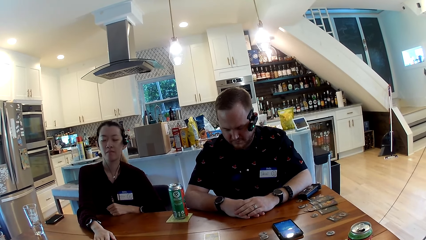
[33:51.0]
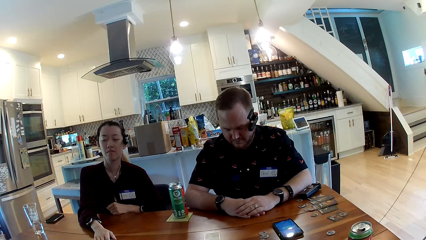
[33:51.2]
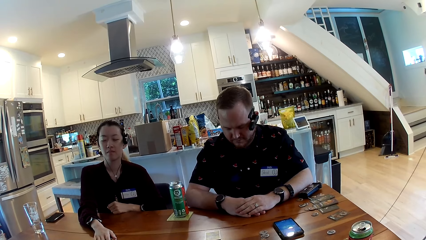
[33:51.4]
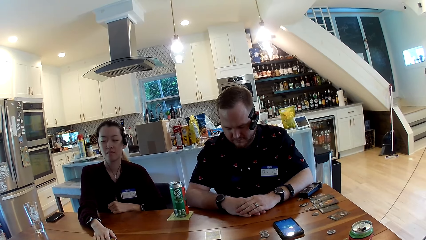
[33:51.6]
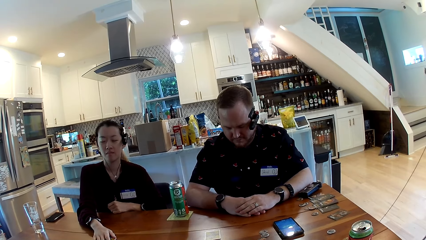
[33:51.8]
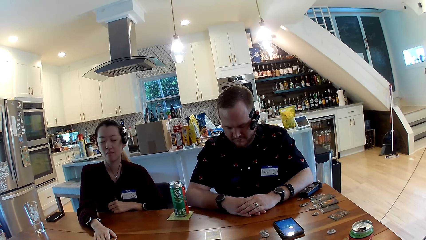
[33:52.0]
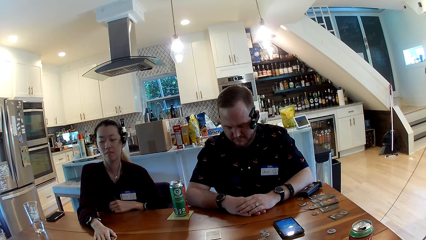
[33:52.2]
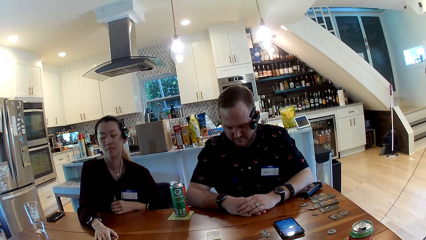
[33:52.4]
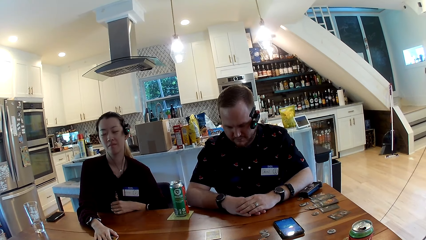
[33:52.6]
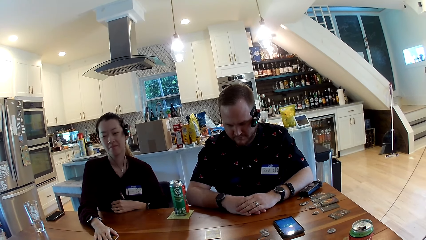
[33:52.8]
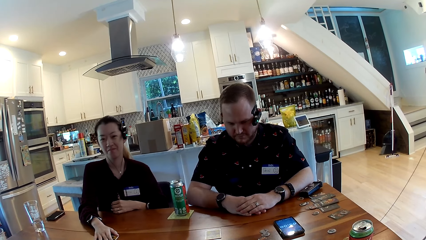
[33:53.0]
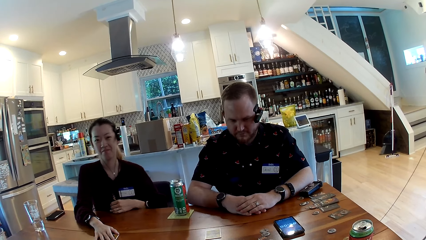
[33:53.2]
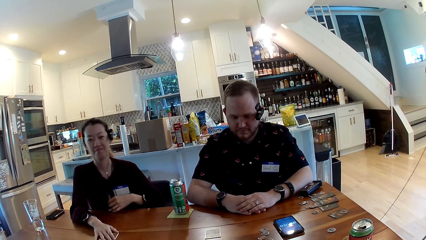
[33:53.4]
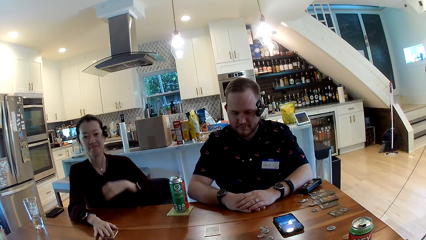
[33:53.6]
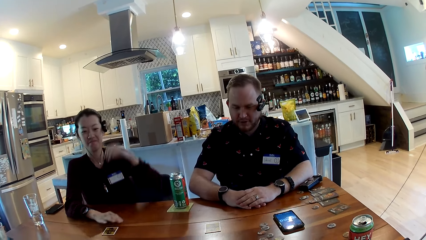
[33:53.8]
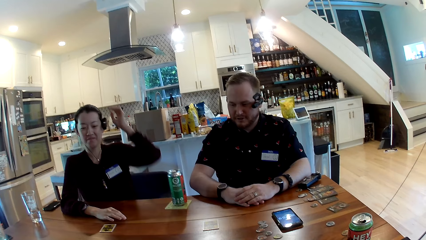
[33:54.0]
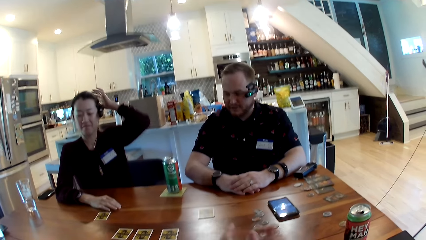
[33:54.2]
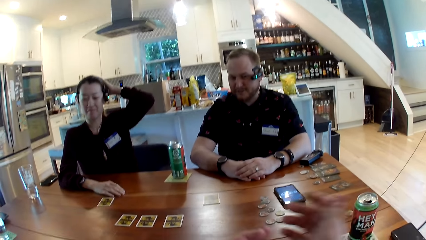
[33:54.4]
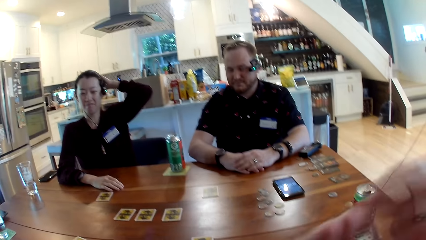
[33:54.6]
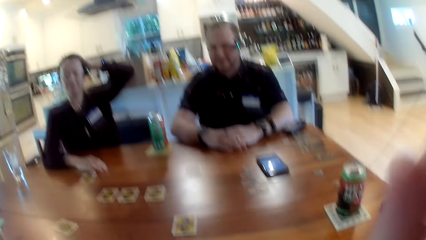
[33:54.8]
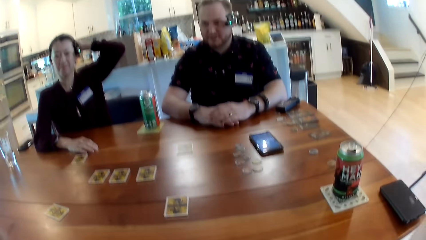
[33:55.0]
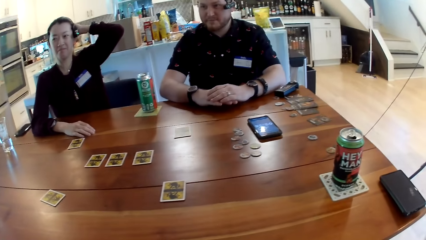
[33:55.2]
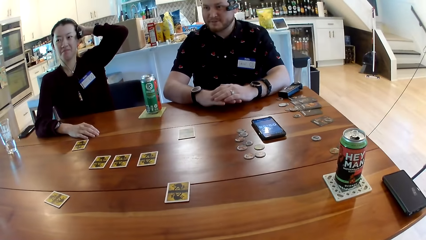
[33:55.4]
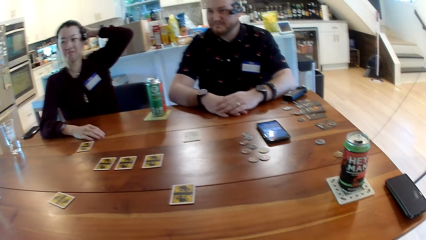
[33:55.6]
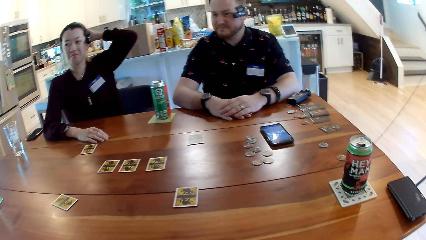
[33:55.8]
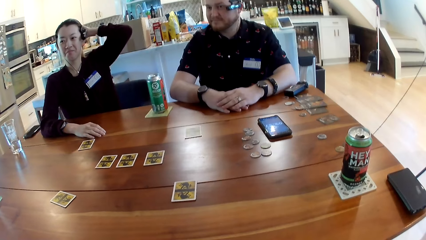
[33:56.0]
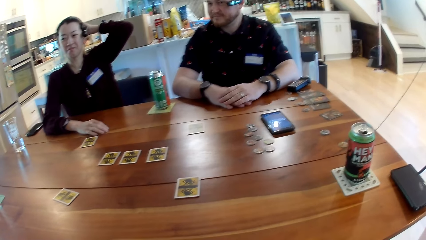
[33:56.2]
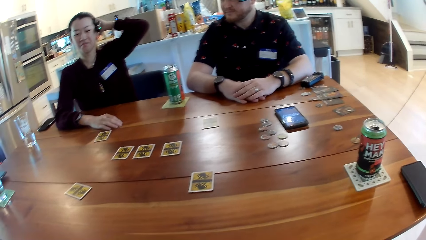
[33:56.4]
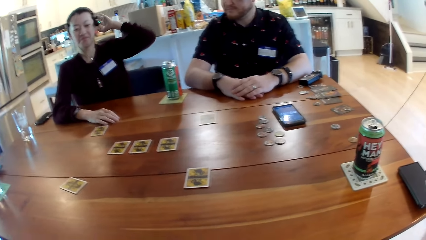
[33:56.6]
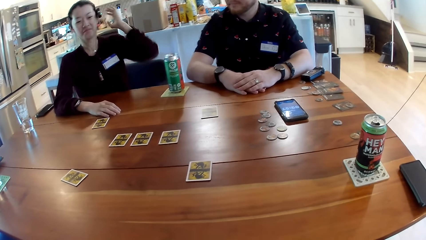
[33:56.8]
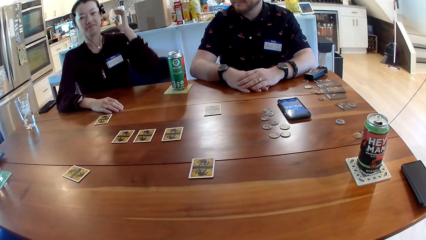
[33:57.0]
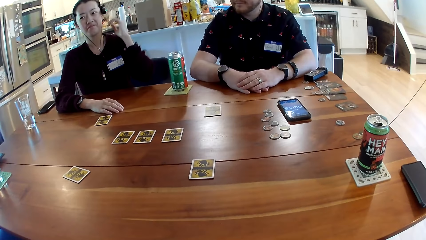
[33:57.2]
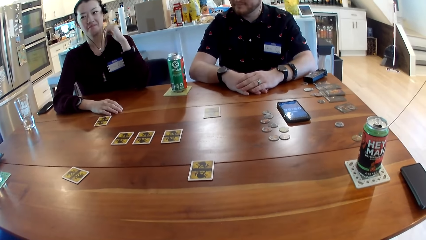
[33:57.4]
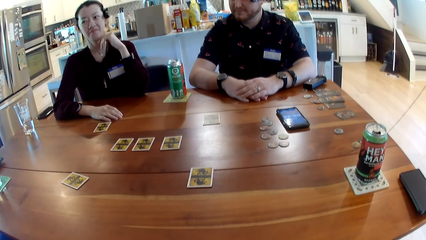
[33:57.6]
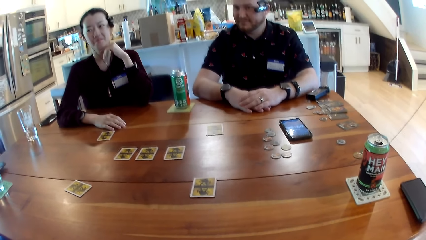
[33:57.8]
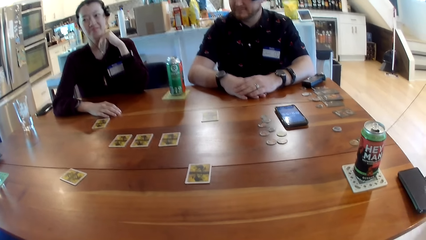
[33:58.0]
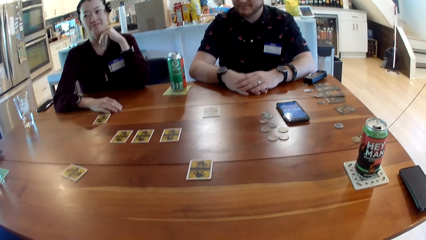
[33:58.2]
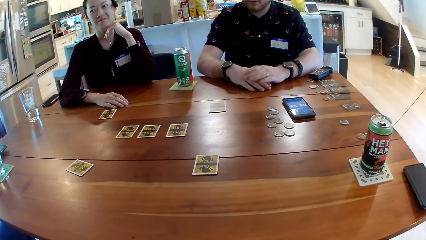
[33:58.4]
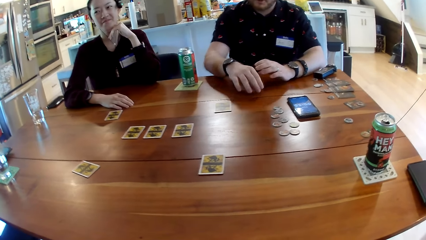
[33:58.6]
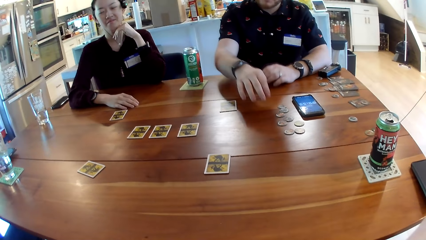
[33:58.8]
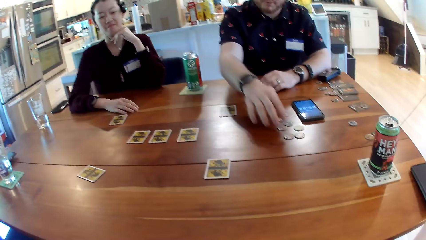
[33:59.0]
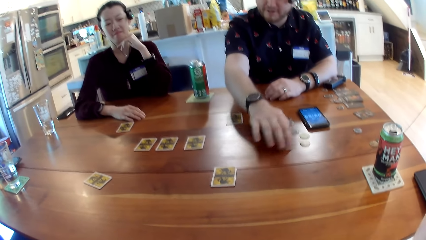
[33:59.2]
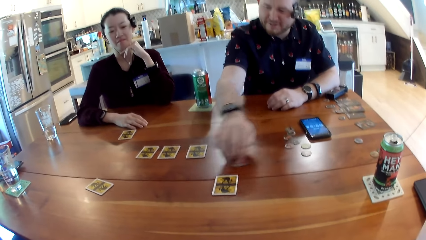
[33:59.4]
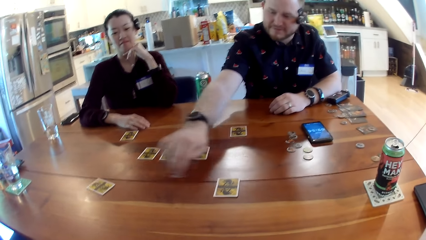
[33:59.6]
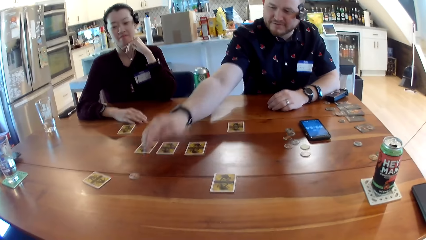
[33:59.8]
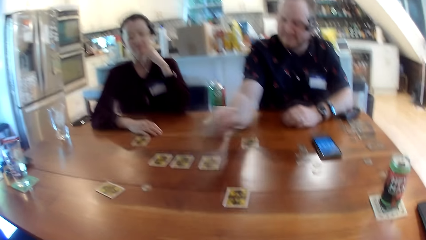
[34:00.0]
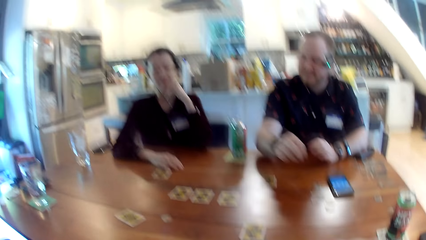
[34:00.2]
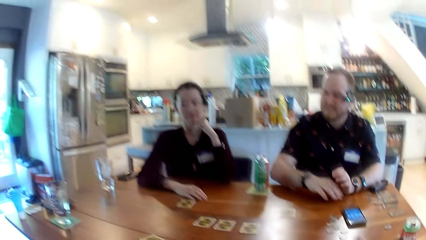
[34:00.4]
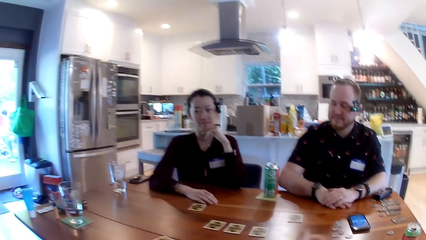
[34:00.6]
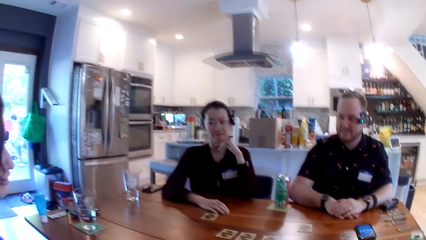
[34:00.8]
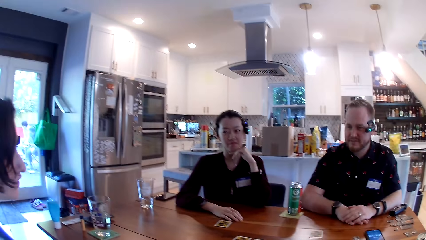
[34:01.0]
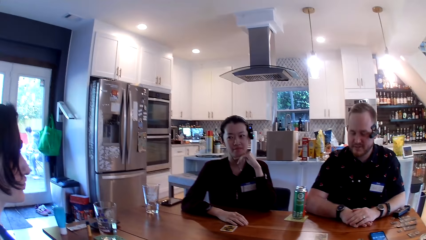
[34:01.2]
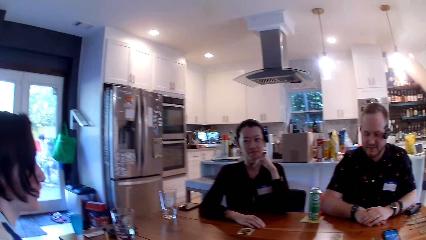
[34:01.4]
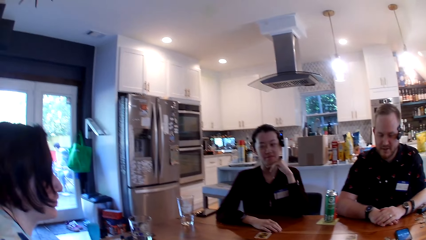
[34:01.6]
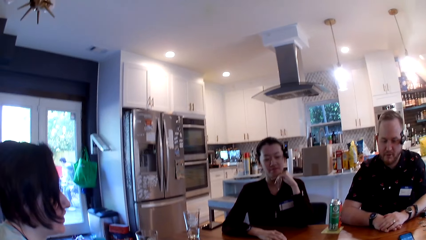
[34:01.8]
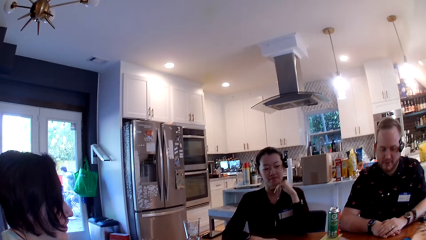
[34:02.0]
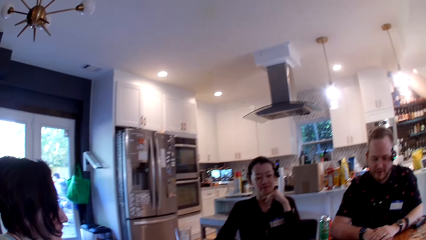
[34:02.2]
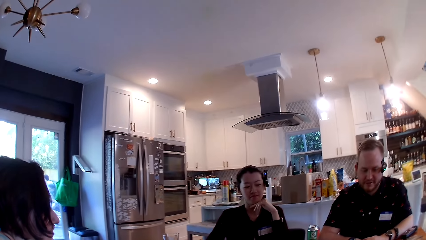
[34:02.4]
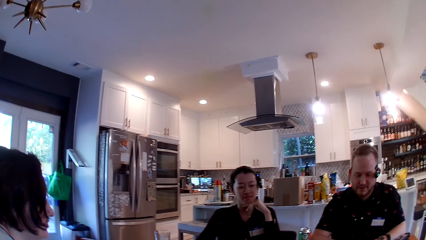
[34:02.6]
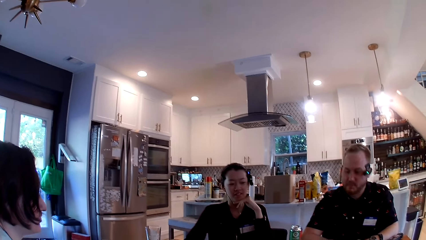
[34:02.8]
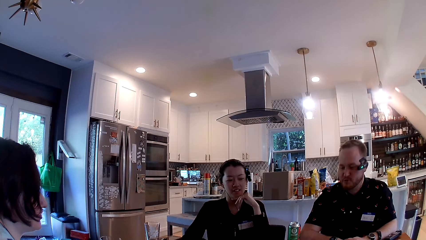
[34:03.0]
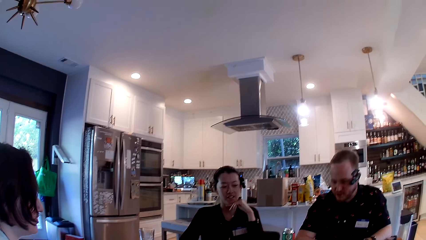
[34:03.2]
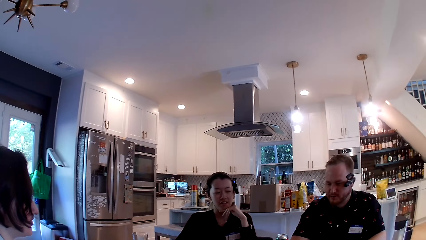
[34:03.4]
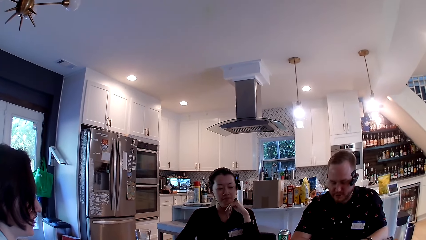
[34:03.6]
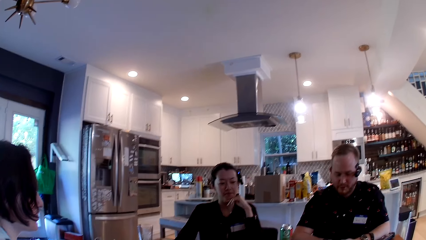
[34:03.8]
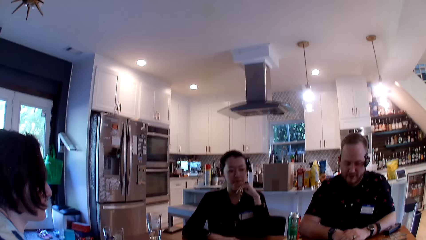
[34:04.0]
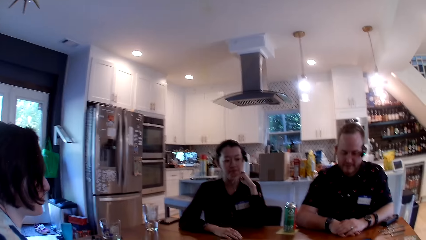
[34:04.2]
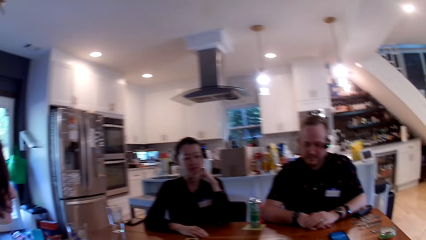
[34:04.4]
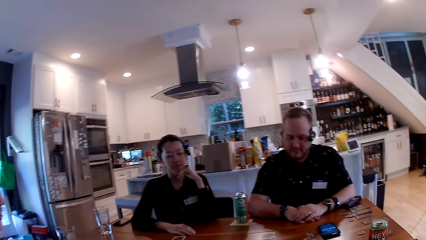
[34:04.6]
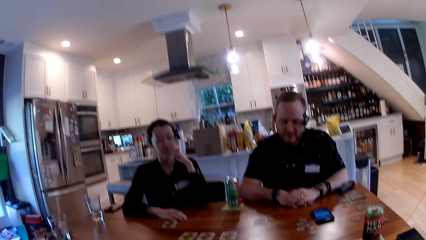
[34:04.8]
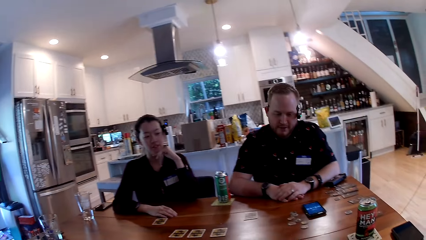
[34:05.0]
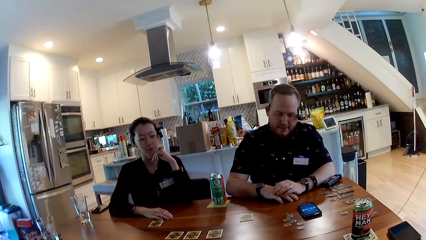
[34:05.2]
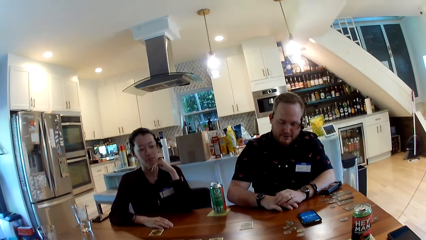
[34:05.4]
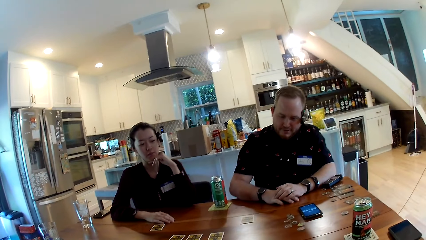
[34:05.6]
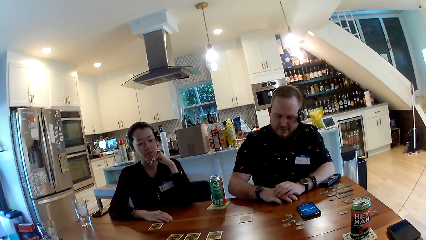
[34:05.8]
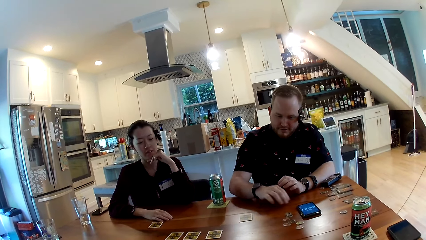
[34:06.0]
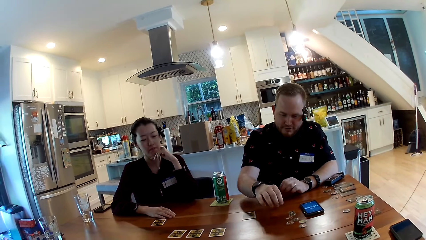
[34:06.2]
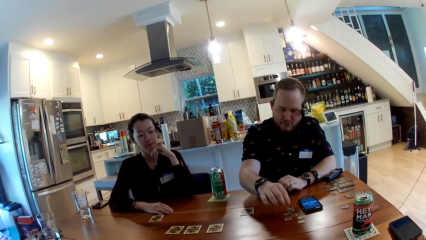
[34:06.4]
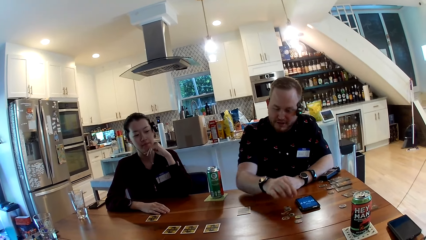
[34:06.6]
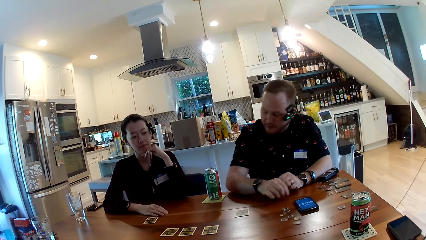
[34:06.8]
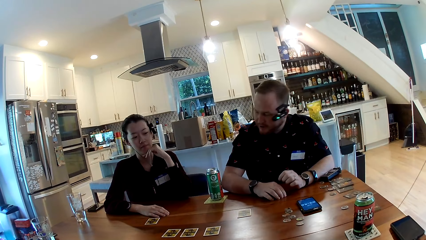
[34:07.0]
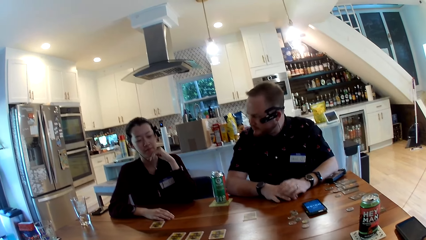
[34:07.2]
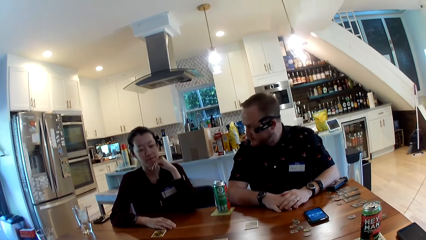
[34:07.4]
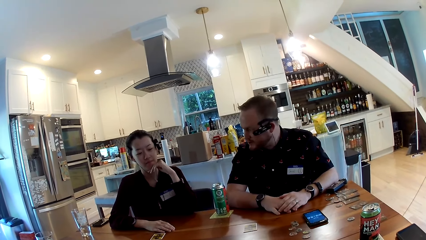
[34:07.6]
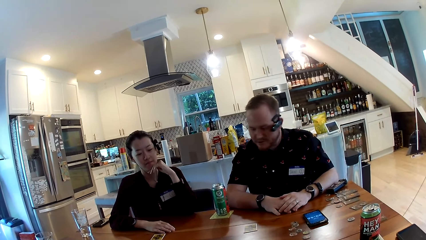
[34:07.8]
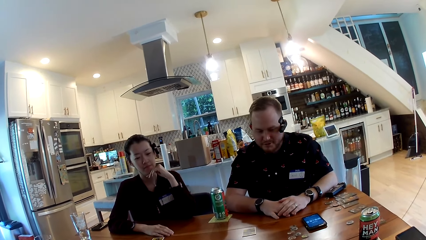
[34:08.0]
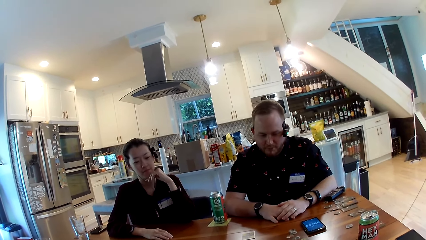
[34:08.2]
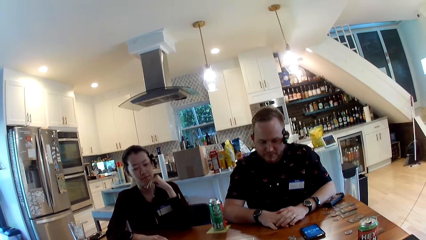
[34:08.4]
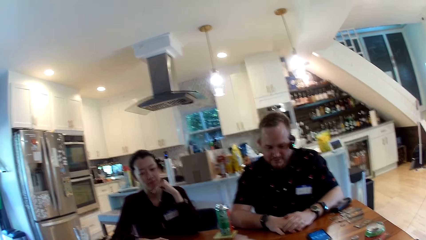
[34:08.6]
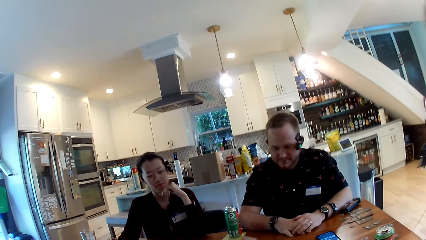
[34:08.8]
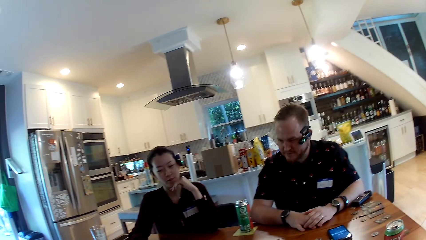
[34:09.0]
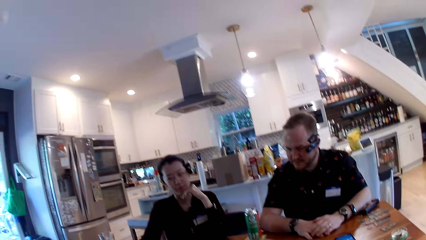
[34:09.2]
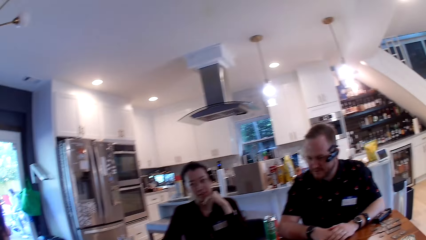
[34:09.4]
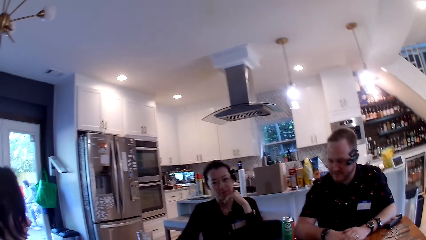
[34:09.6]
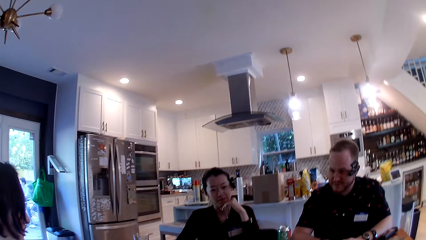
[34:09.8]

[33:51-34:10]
The man opens her eyes. The woman opens her eyes. A lady removes her hand from the card. The woman touches her hair with her left hand. The camera wearer looks around. The man moves a coin on the table from one area to another with his right hand. The camera wearer looks around. The man converses to another woman. The man interacts with the lady. The camera wearer looks around.
